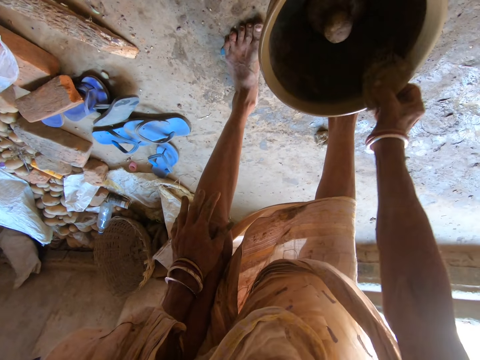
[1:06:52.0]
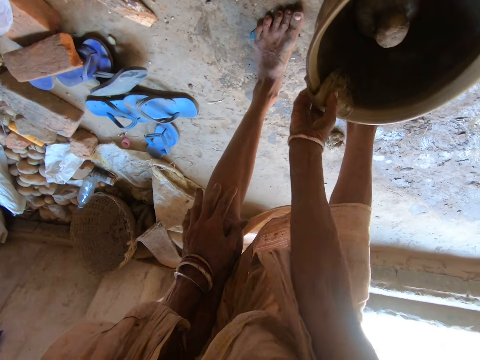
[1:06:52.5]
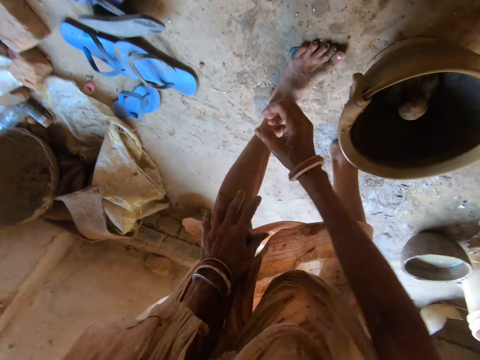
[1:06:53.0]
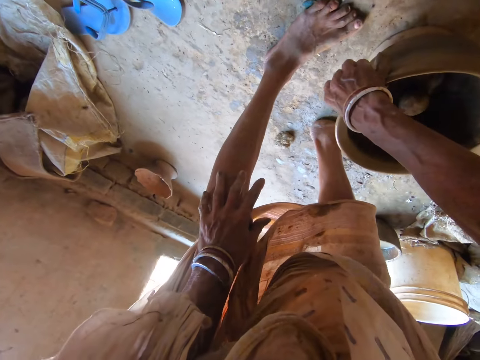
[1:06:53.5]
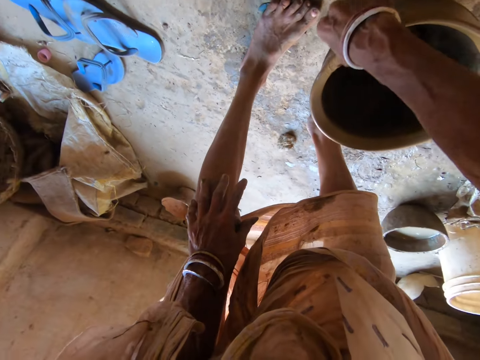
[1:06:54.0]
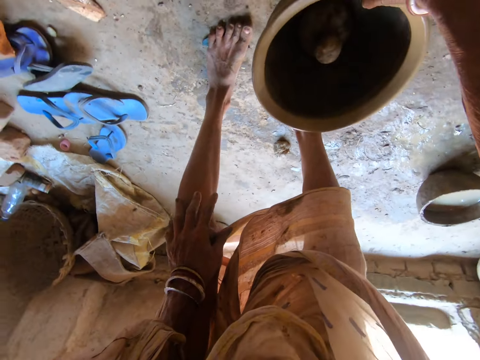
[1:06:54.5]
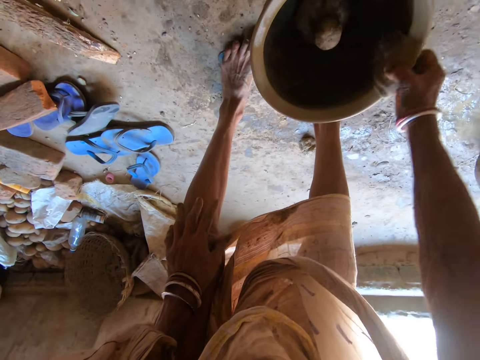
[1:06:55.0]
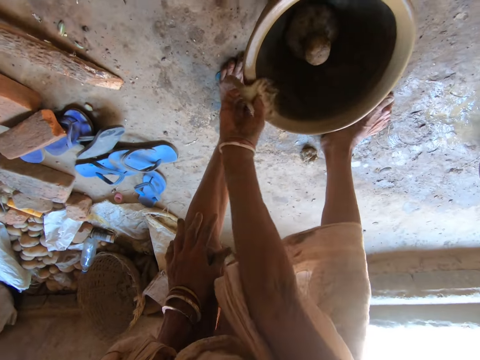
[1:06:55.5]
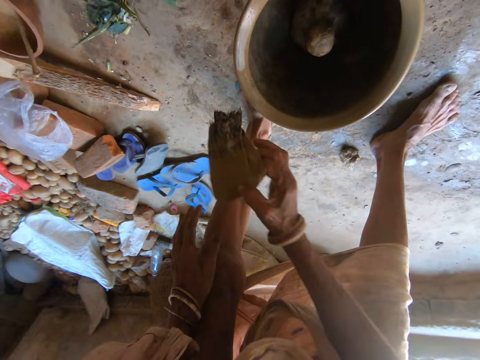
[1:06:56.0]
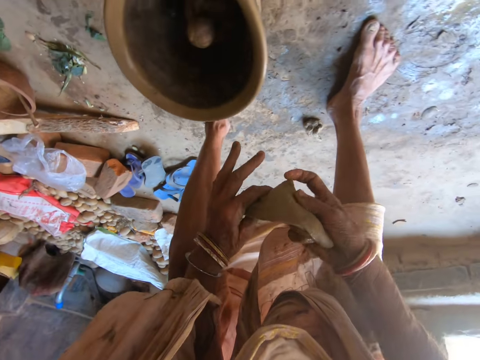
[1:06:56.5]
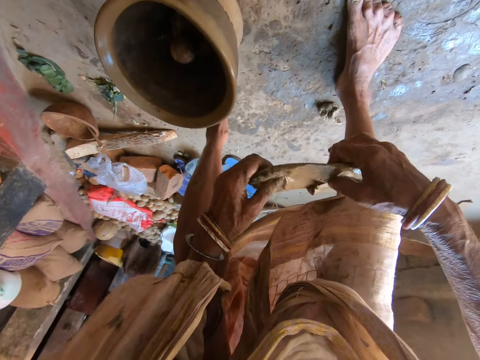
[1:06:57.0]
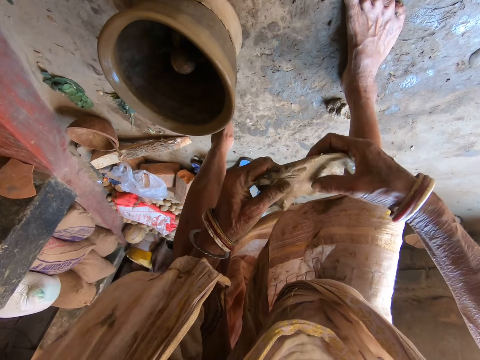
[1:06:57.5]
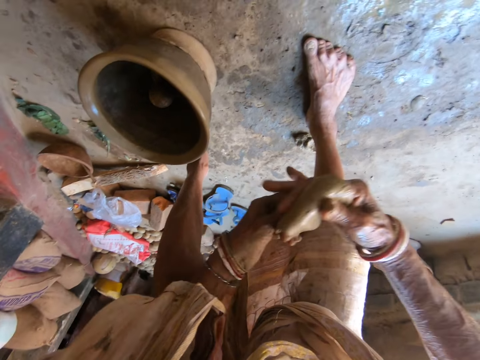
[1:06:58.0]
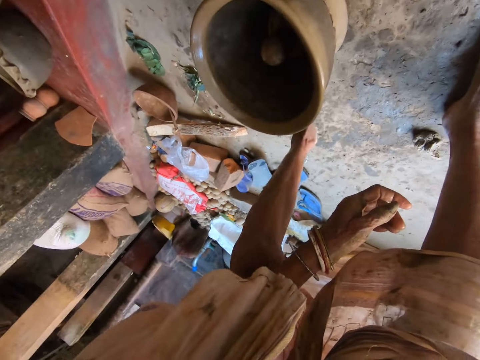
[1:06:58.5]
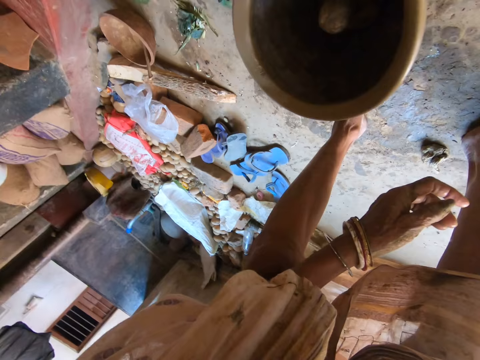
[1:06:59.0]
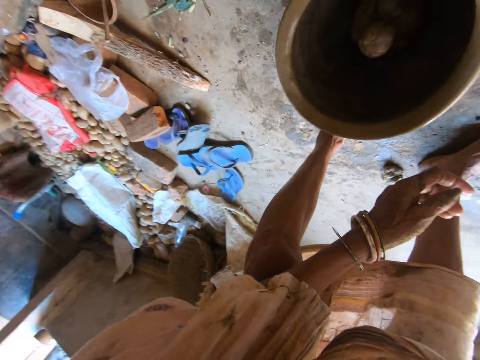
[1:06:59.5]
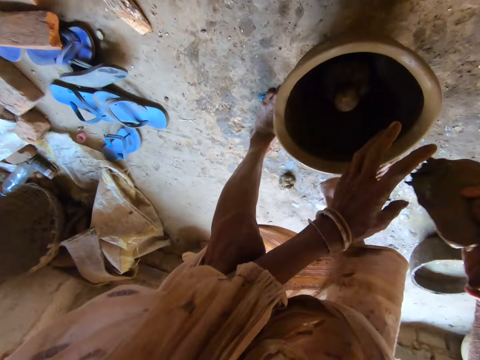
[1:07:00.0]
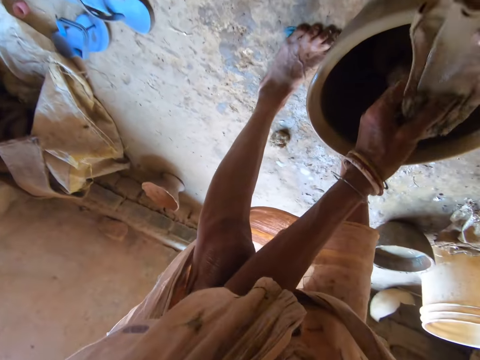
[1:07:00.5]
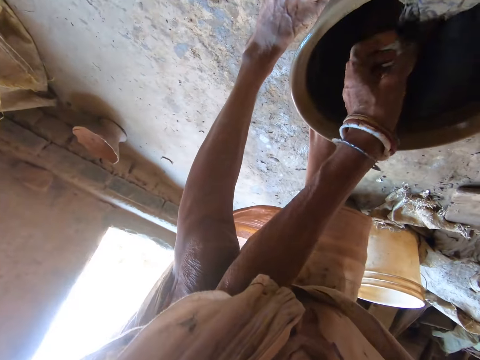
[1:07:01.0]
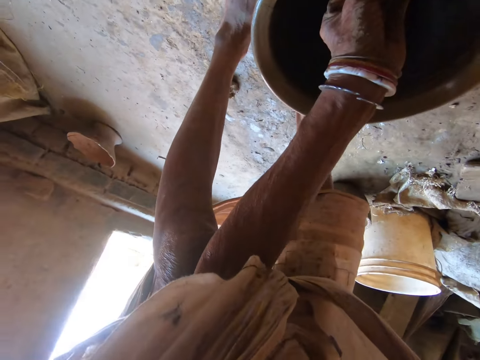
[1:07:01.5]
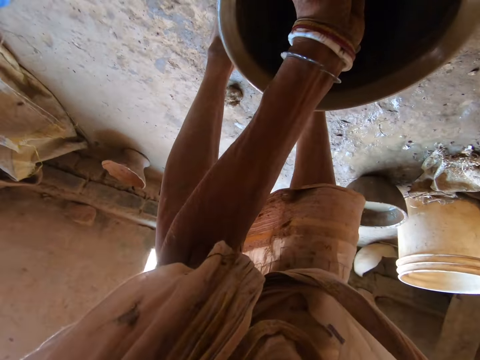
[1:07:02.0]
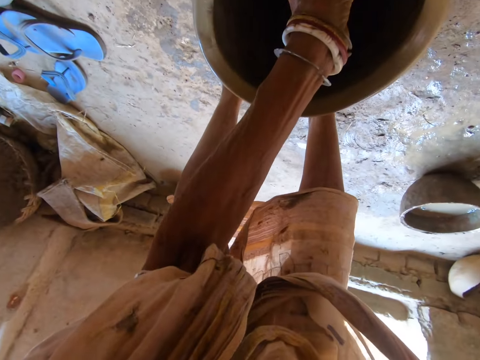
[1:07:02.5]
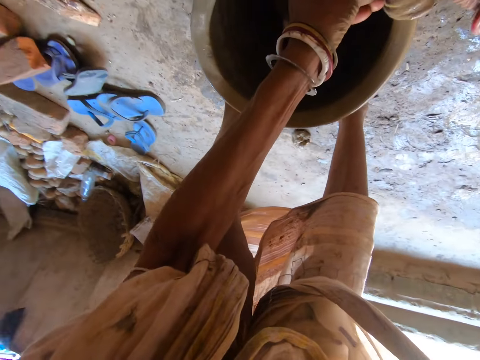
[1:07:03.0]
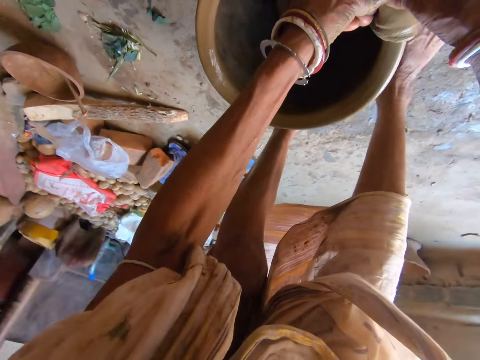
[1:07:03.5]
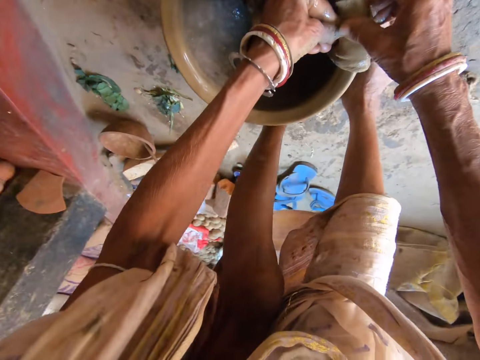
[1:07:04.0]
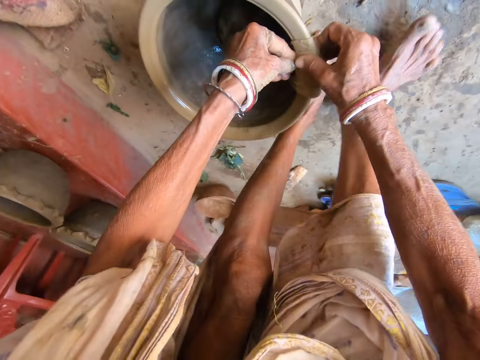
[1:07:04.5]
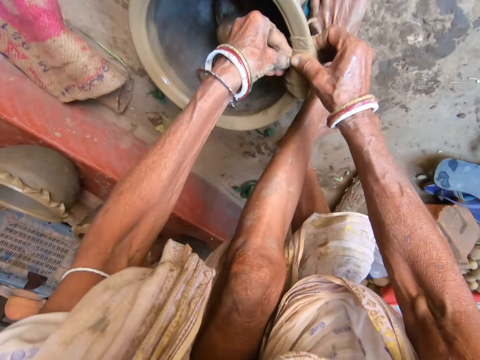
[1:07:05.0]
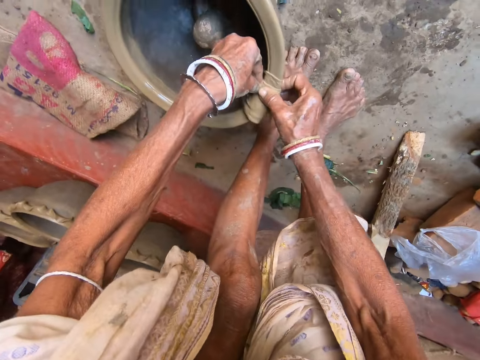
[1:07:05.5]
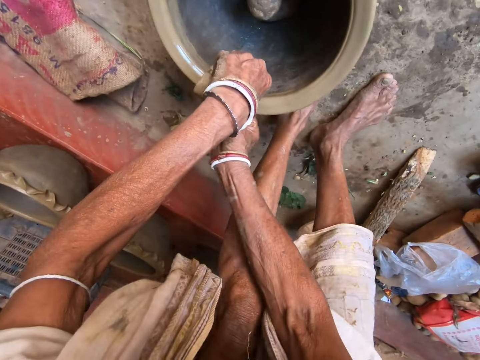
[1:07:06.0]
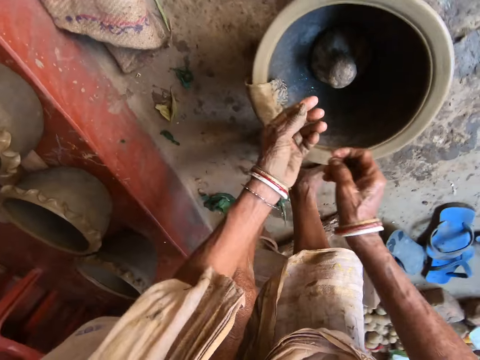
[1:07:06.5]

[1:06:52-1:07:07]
The camera wearer picks up the piece of cloth or sponge from the clay pot with her right hand. She holds the piece of cloth with both hands. She straightens the sponge. She dips the piece of cloth into the bucket of water on the floor with her right hand. She holds the piece of cloth with both hands. She places the piece of cloth on the clay pot with both hands. She cleans the clay pot with the piece of cloth with both hands.

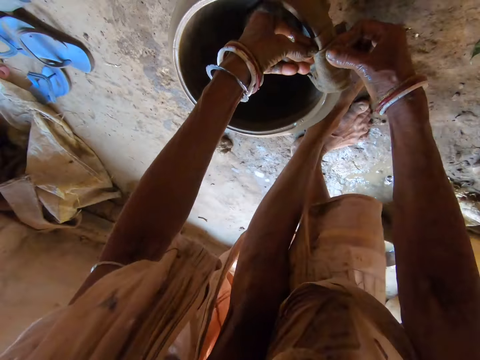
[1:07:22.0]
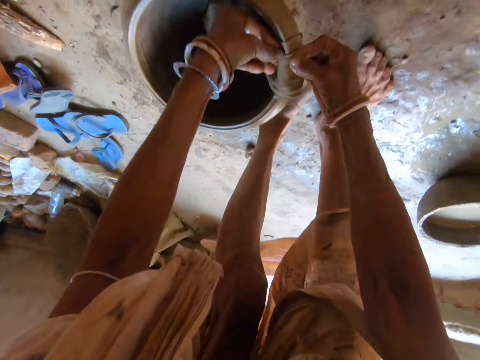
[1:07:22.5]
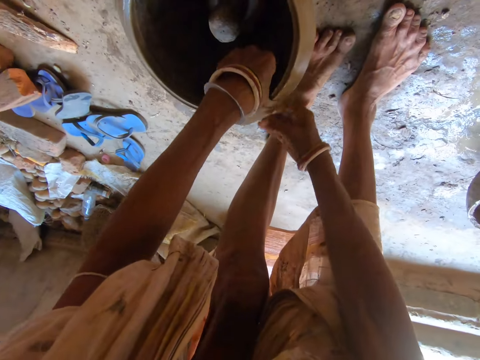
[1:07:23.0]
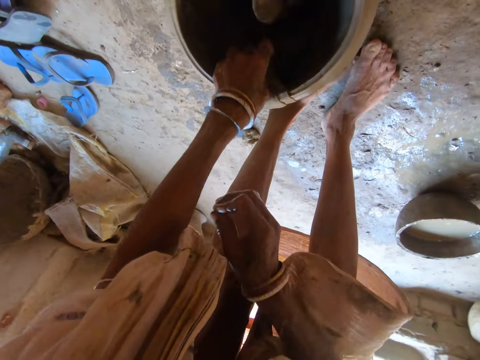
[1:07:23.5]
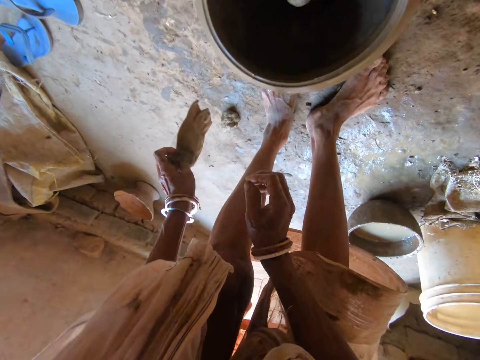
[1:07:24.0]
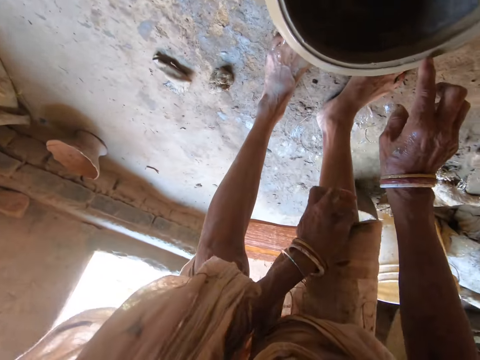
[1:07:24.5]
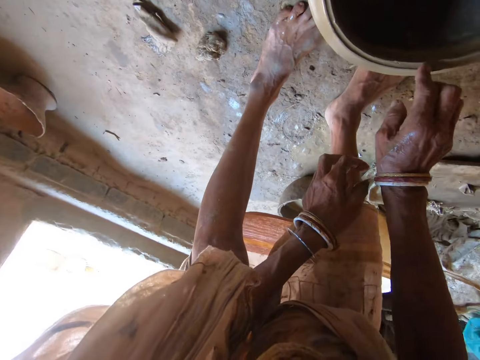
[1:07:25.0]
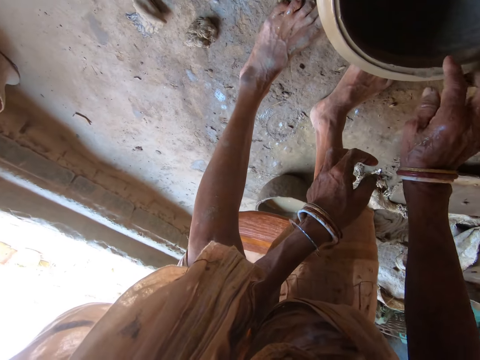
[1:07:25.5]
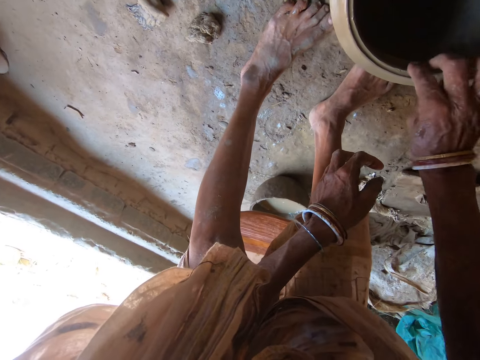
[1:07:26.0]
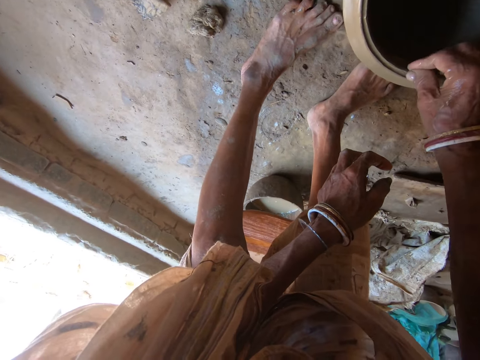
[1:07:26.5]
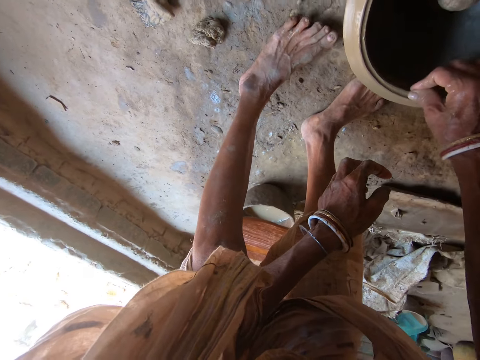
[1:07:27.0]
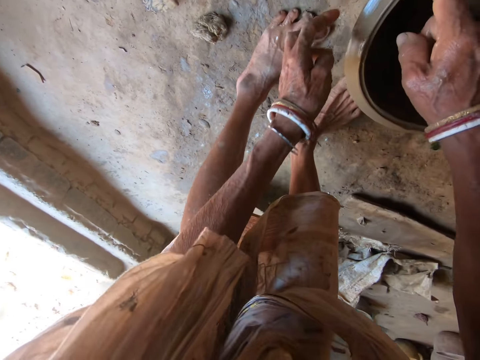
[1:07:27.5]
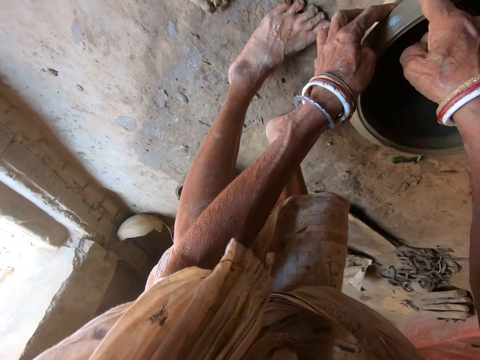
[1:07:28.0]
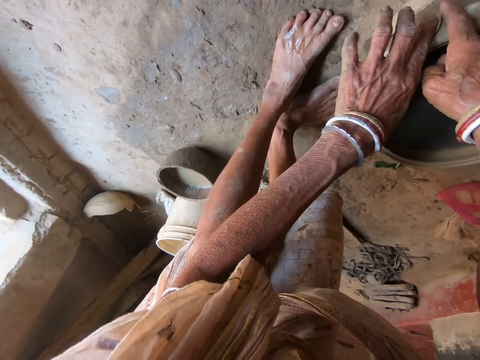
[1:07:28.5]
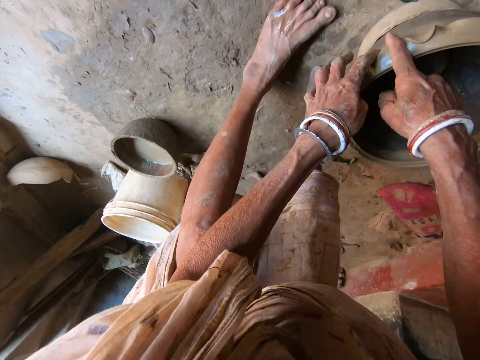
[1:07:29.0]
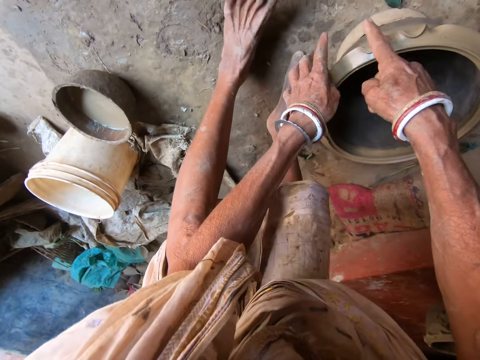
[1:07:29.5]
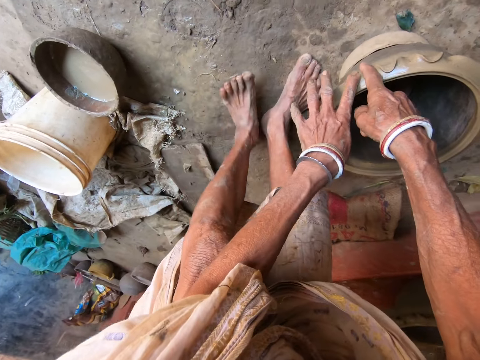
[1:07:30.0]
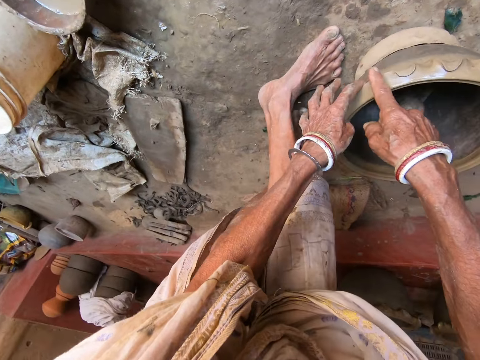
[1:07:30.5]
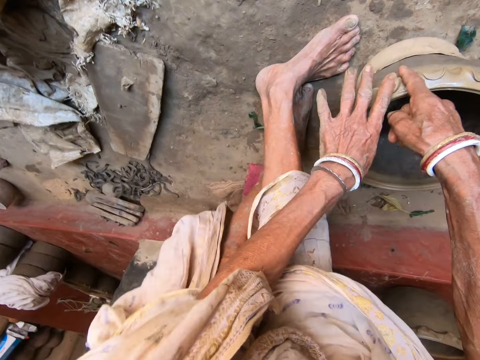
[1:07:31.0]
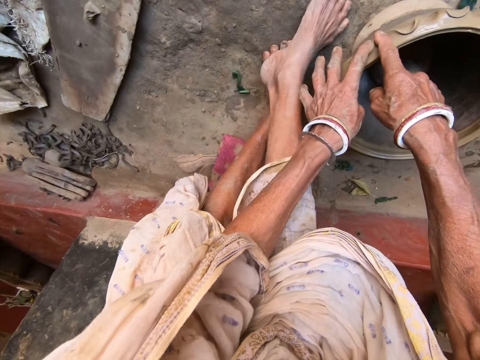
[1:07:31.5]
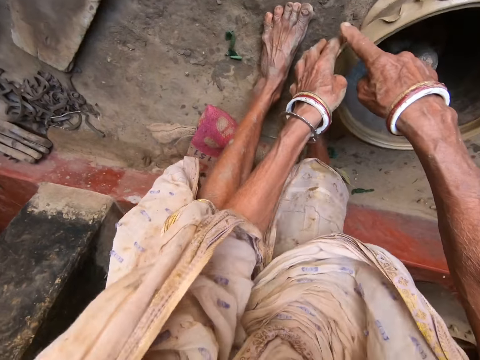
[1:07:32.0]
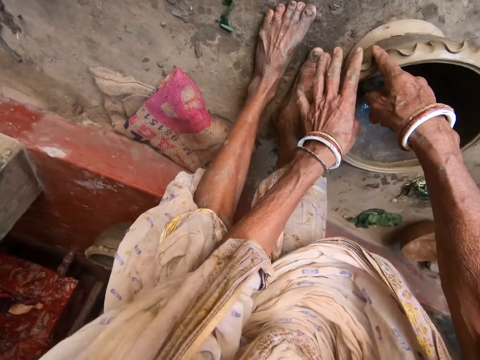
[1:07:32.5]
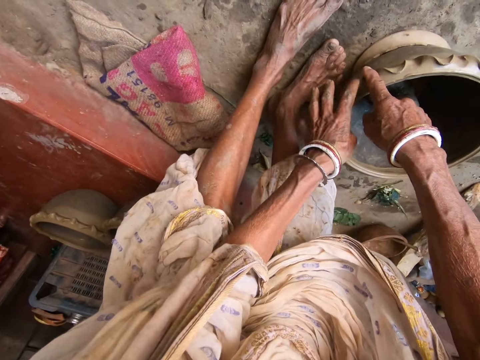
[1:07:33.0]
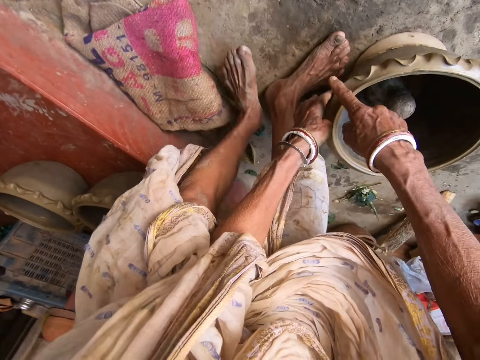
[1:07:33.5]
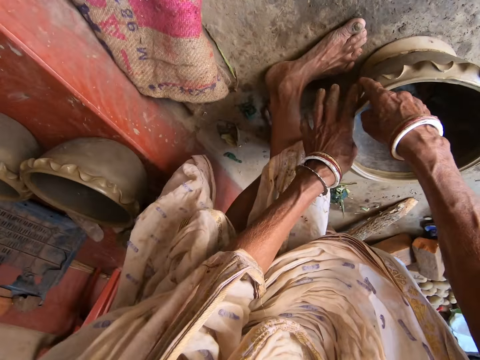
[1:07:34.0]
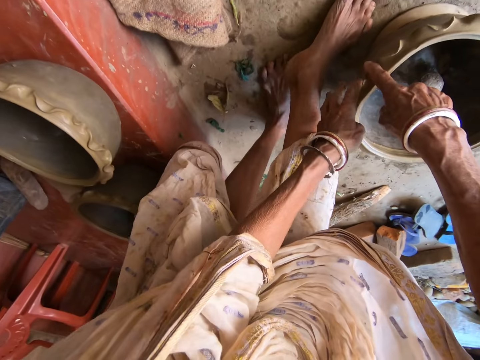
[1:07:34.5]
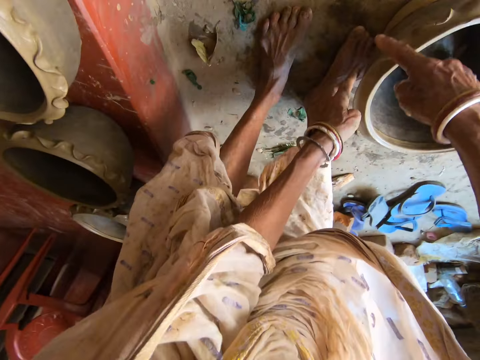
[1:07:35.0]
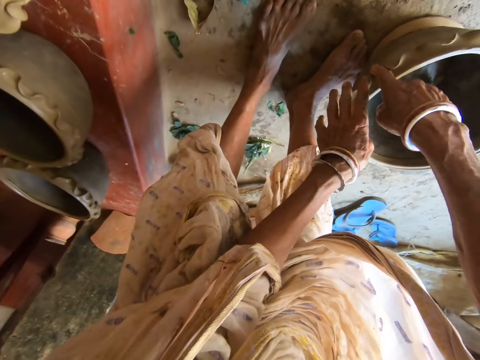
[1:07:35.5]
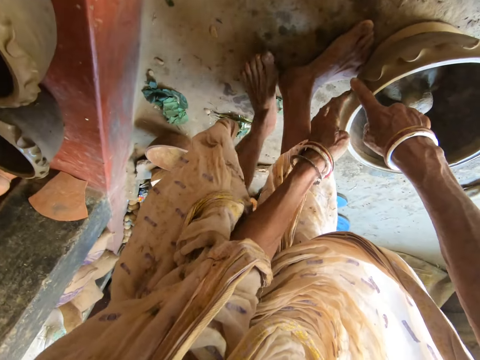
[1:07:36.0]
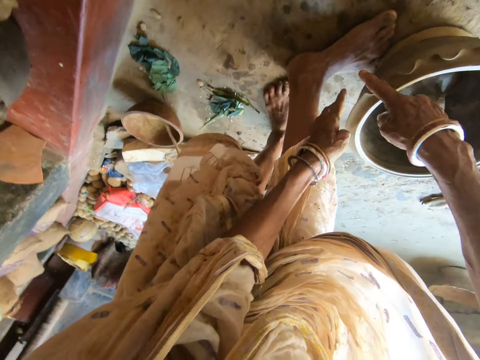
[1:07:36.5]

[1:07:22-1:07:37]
The camera wearer picks the elephant sponge with her left hand. She drops the elephant ear sponge on the floor with her left hand. She smoothens the lip of the clay pot with her right hand. She touches the pottery with a finger. She shapes the lip of the clay pot with her hands.
